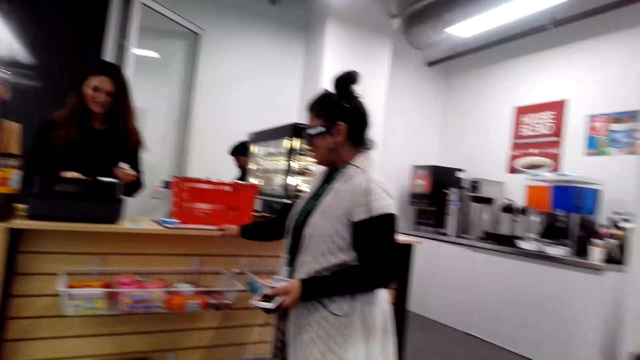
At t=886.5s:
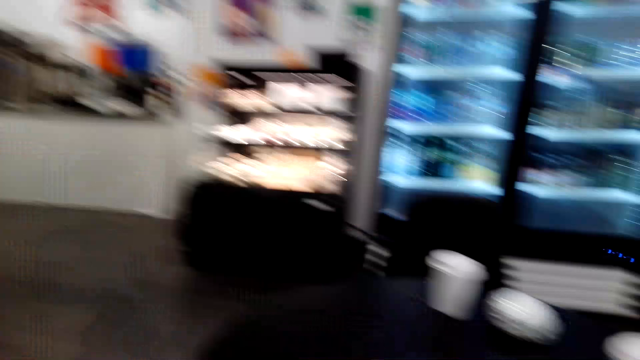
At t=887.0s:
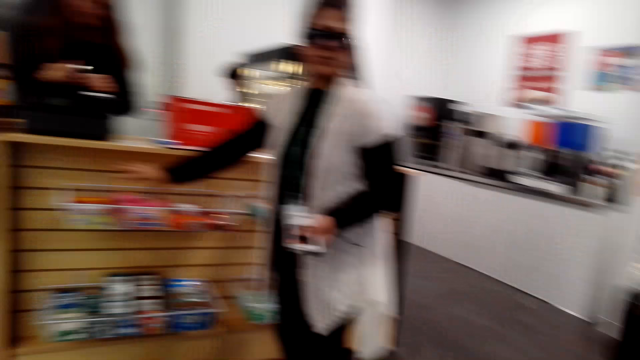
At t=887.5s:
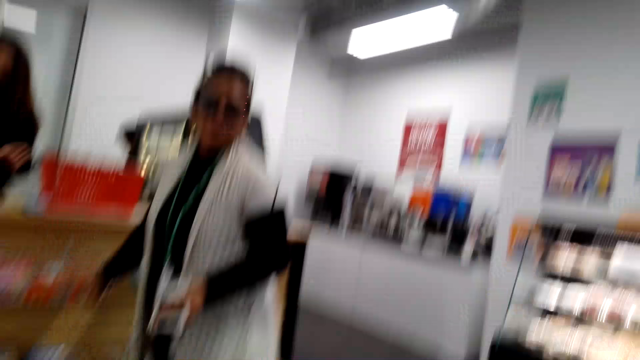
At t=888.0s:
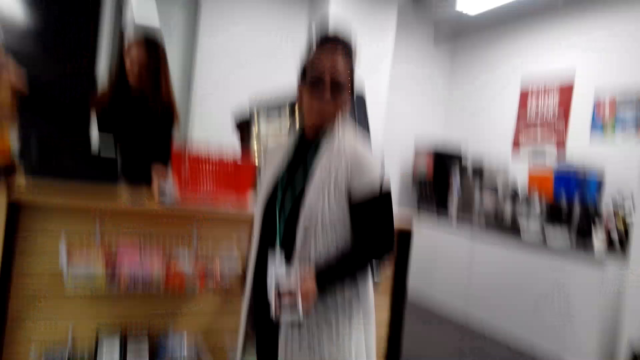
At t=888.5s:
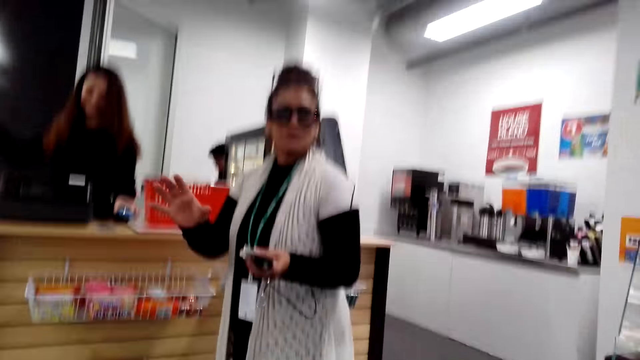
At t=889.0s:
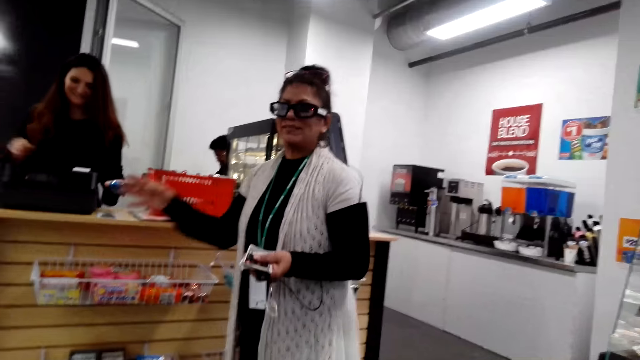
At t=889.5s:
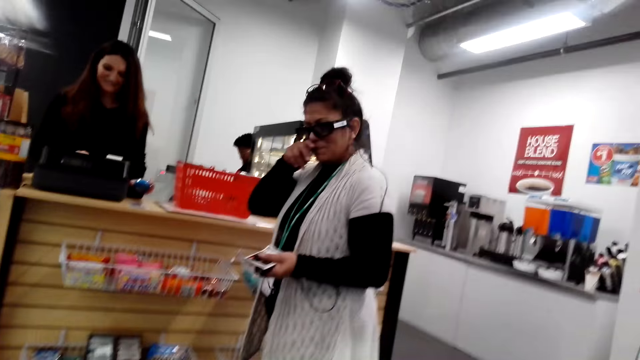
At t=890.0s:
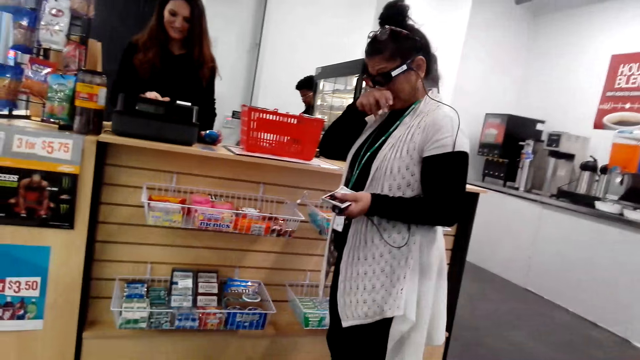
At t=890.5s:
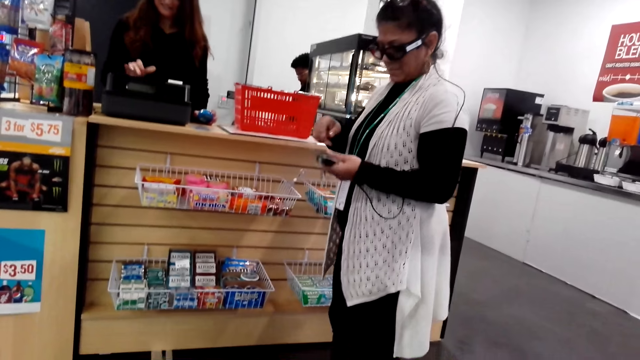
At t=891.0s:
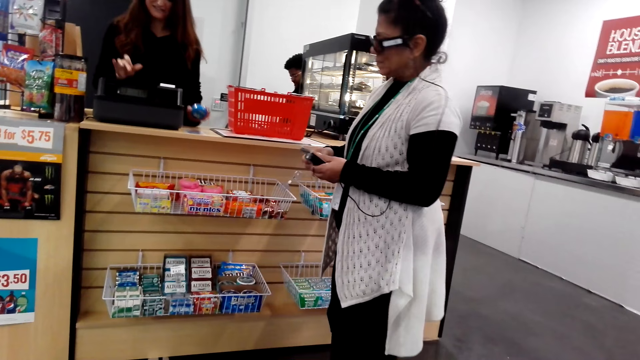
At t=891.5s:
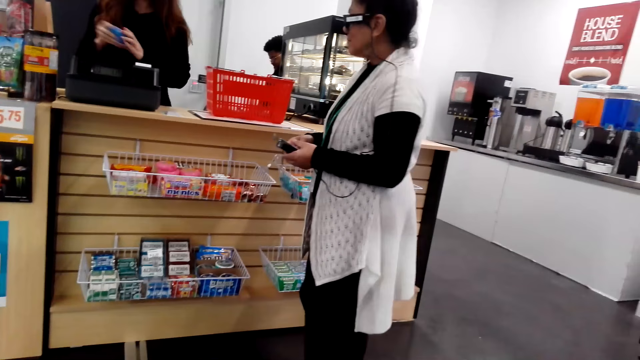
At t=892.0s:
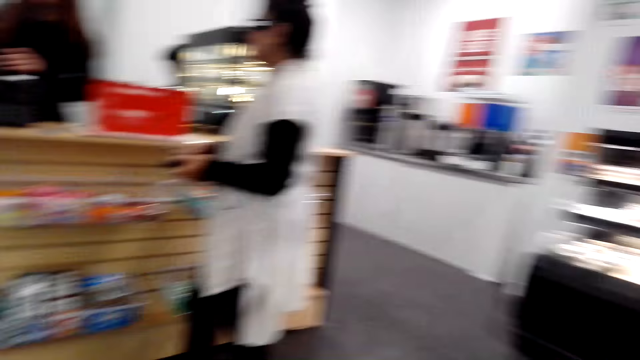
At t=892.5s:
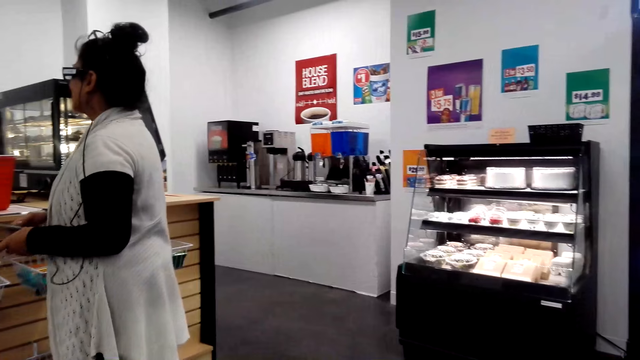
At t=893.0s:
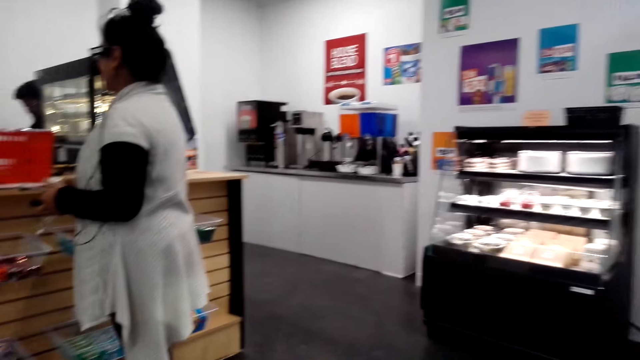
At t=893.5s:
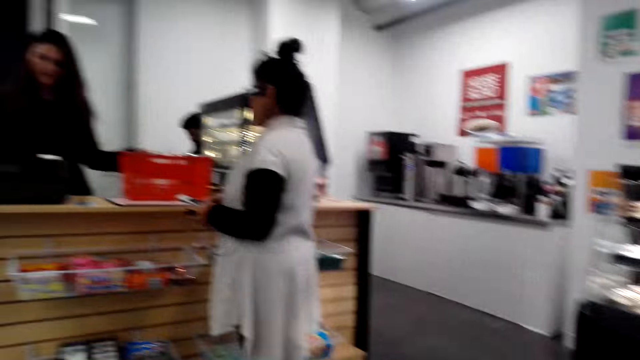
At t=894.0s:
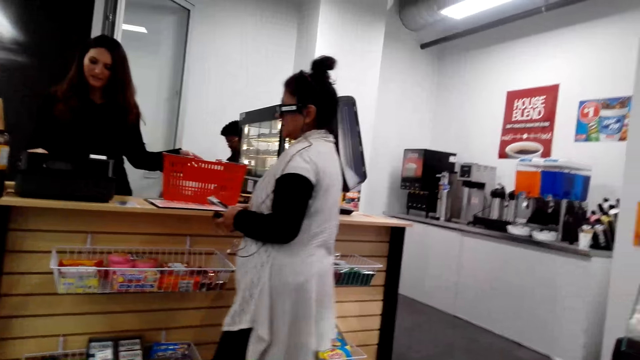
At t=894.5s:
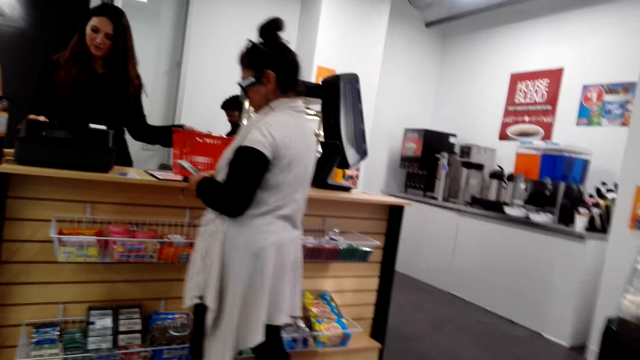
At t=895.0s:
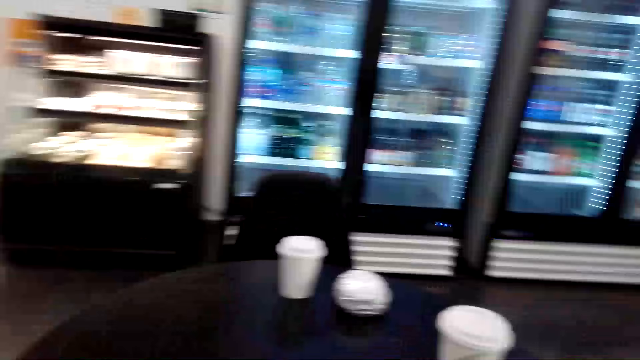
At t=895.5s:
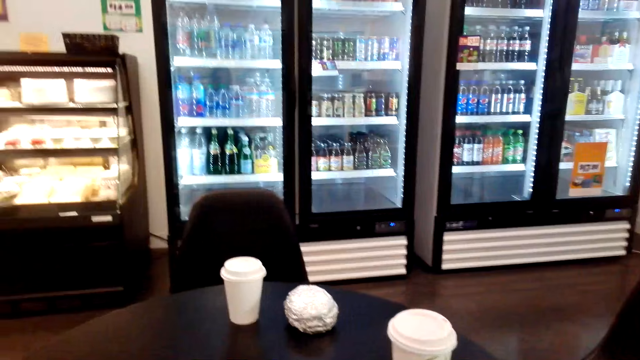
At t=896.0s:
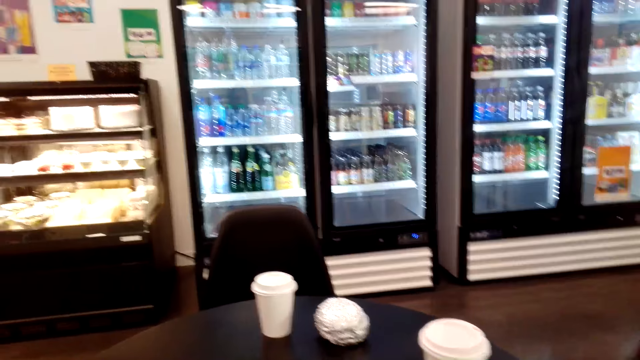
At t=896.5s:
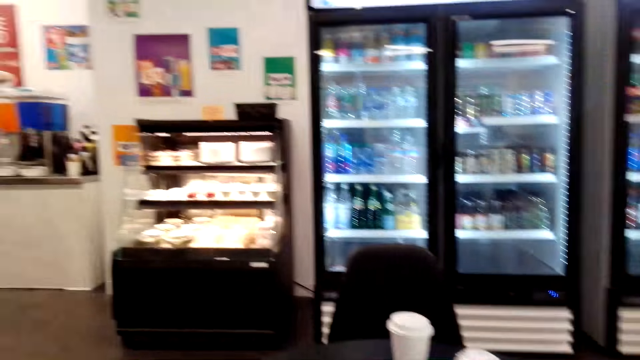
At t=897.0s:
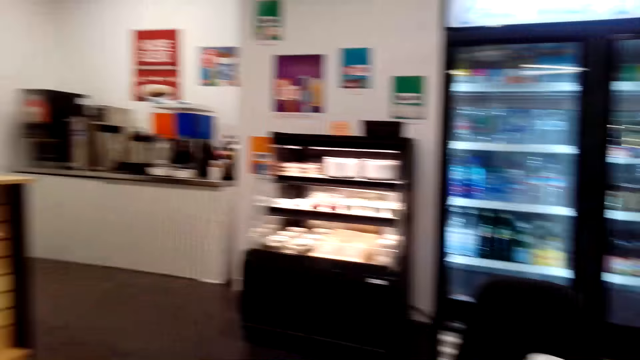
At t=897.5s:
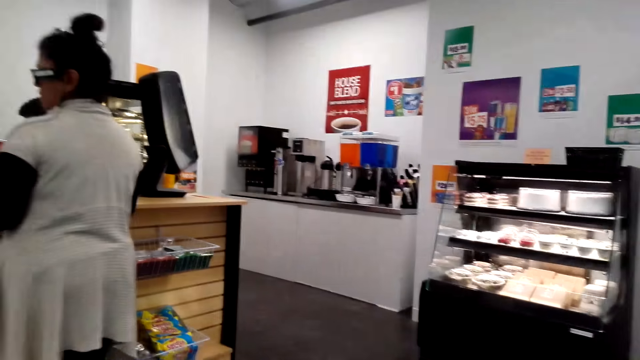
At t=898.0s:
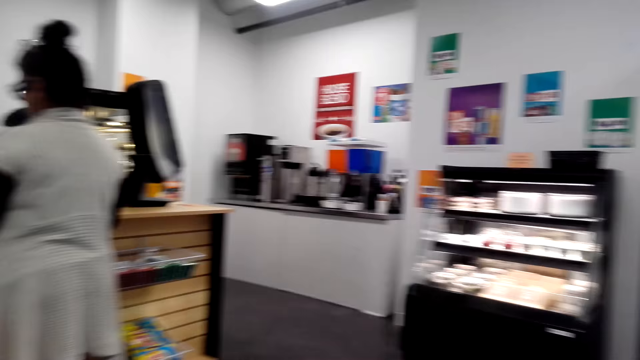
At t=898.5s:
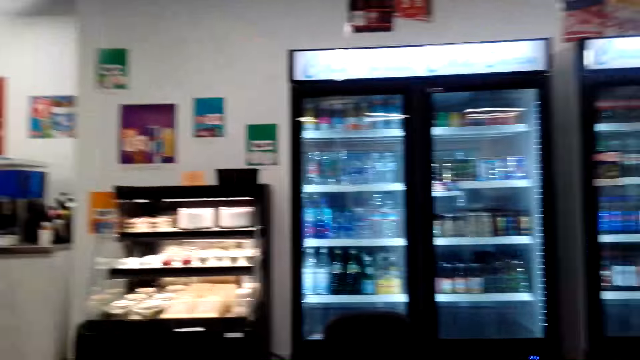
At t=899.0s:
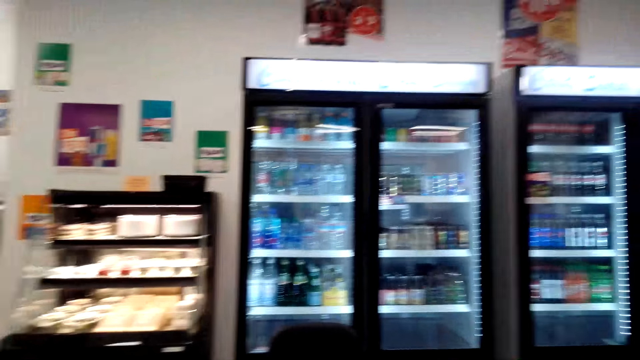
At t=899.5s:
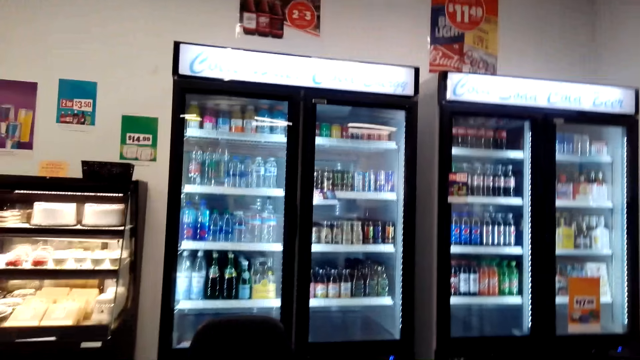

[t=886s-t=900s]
A lady touches his face. The camera wearer looks around the store.

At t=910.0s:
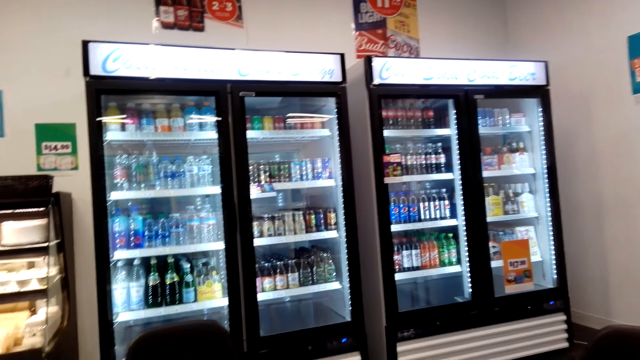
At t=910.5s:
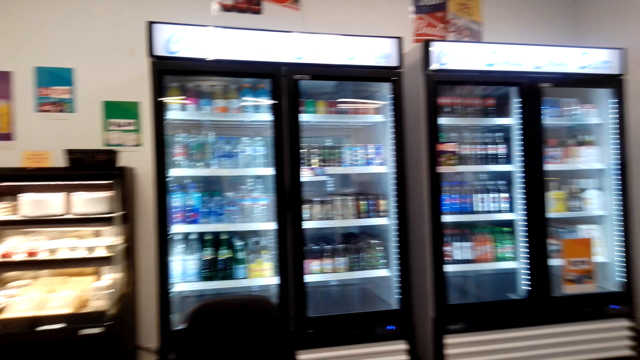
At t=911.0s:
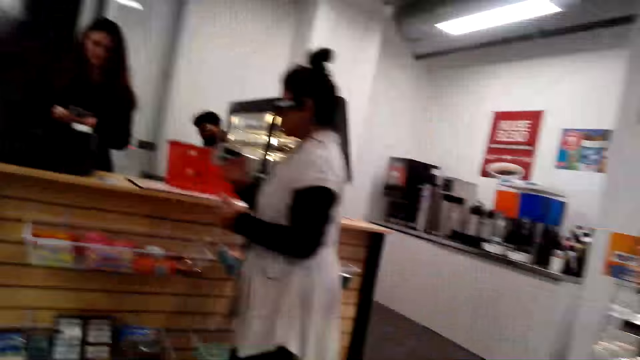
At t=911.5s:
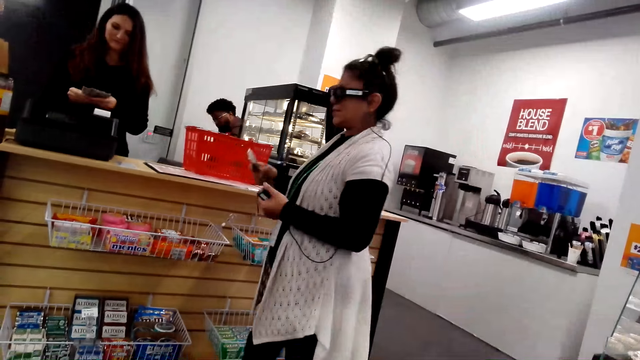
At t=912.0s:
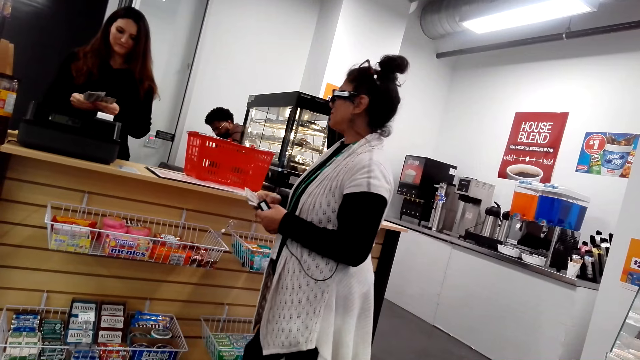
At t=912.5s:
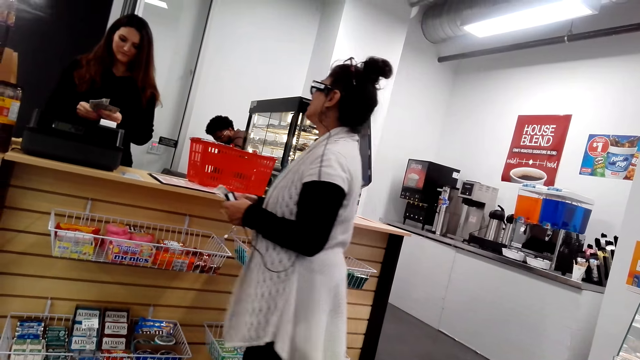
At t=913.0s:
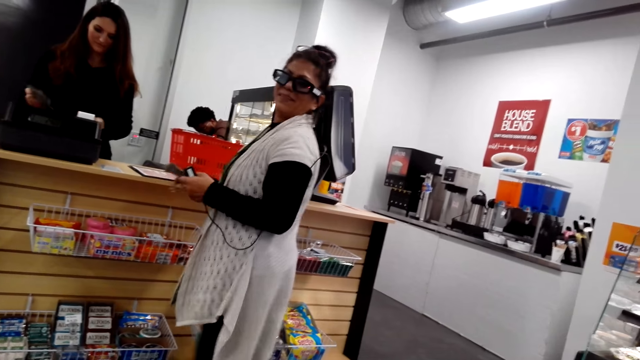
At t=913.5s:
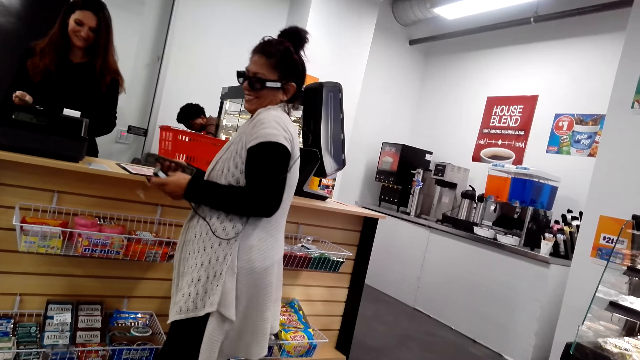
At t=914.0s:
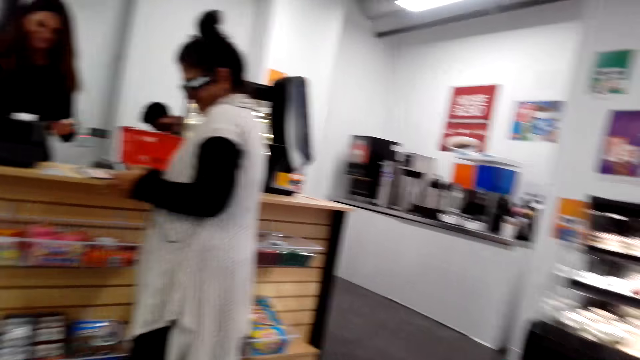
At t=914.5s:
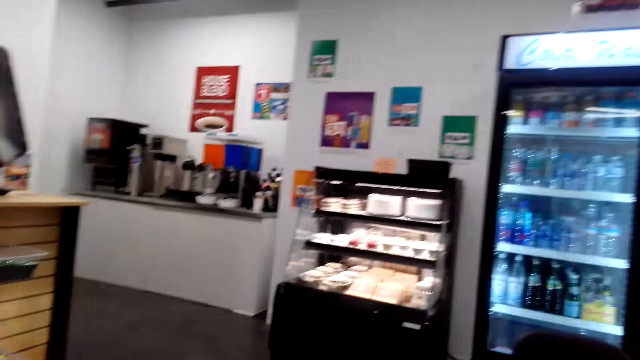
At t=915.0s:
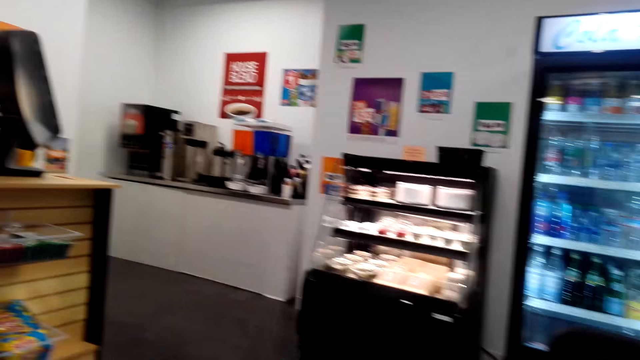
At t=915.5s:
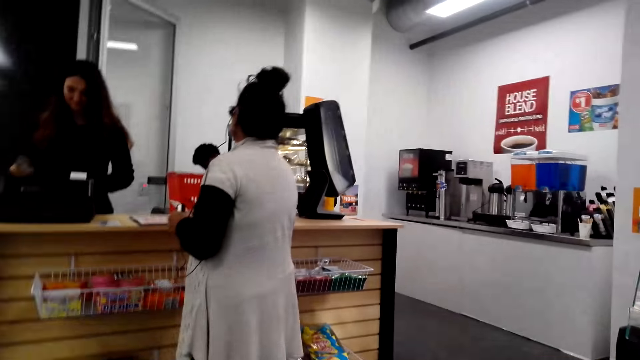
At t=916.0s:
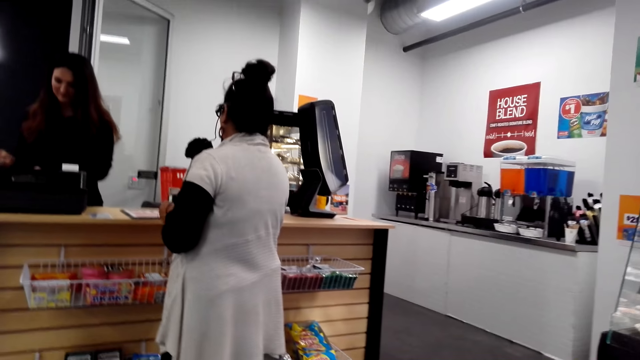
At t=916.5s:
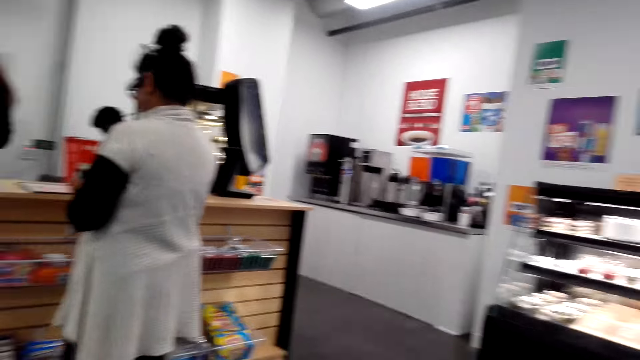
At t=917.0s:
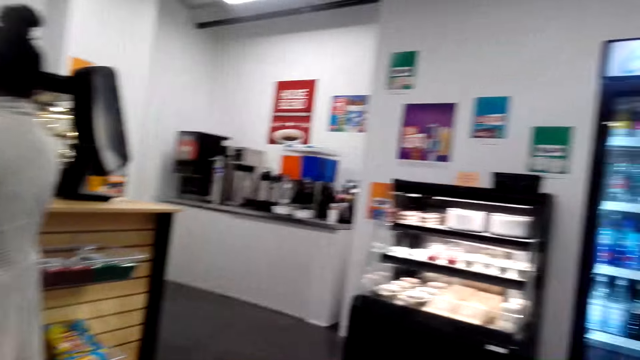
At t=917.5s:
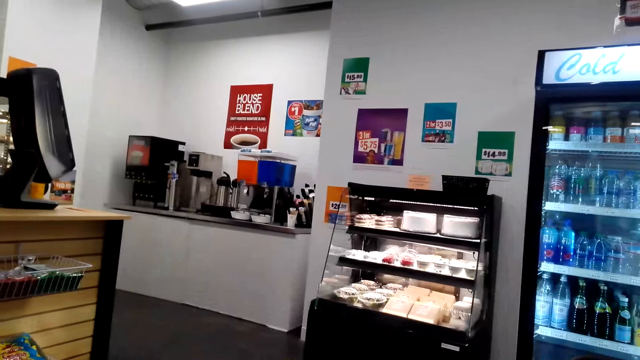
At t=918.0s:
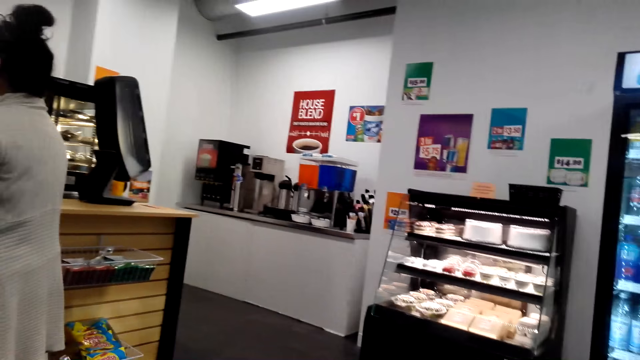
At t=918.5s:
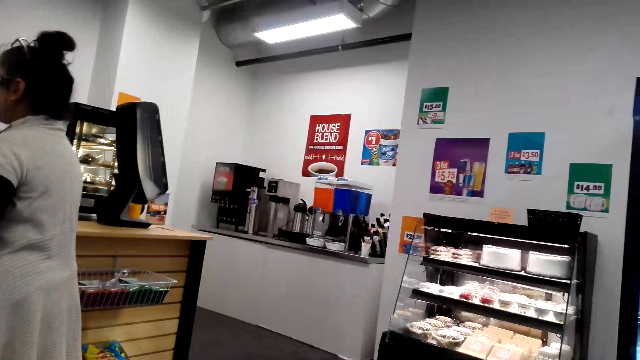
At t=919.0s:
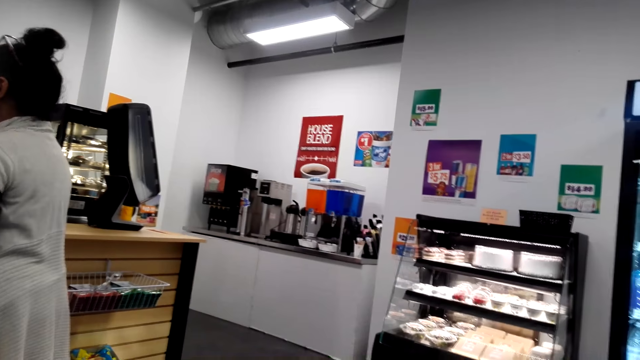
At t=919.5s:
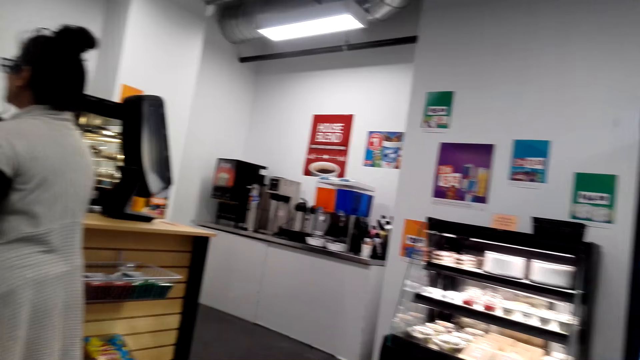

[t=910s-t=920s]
A lady holds cards in her hands. A cashier counts money in her hands. The camera wearer stares round in the room.
